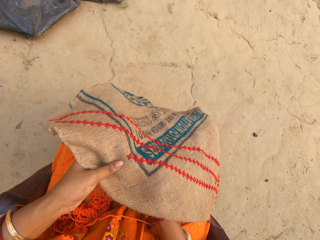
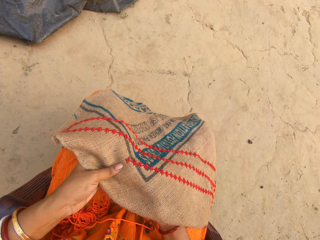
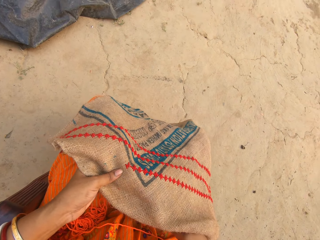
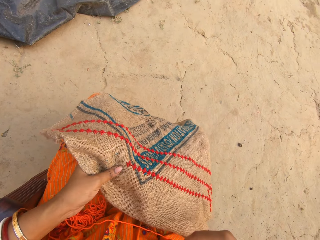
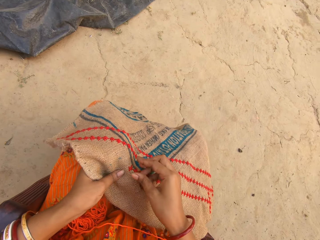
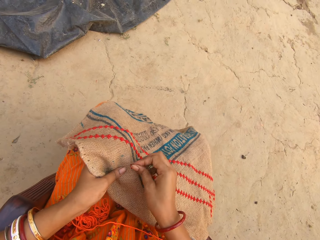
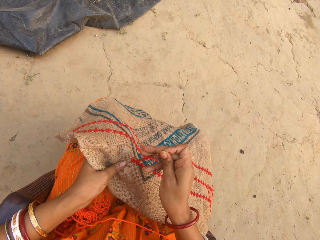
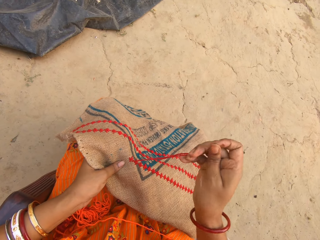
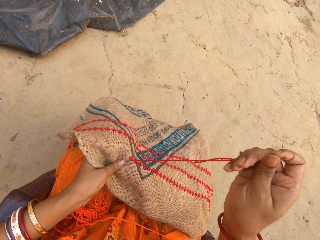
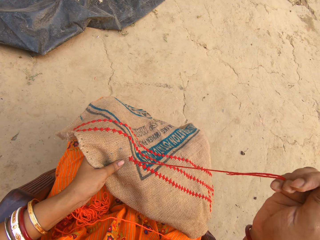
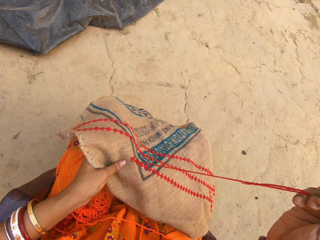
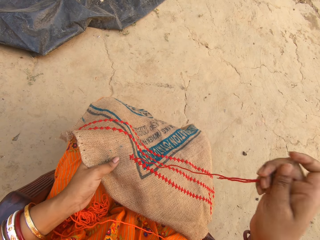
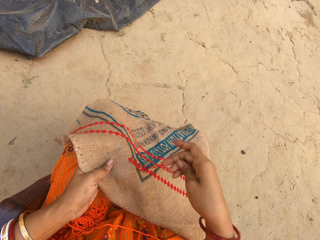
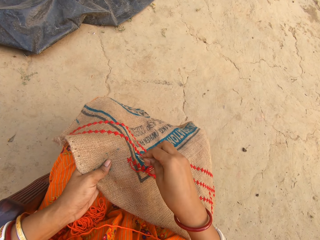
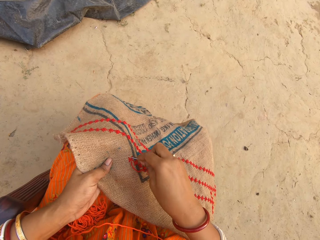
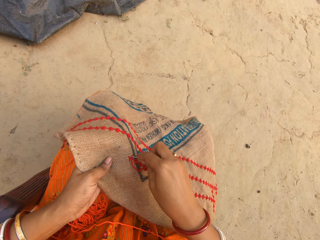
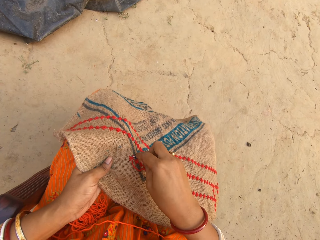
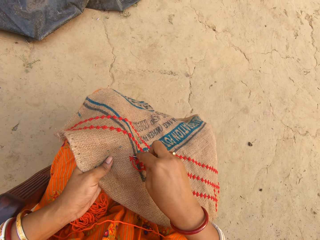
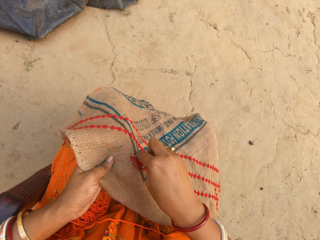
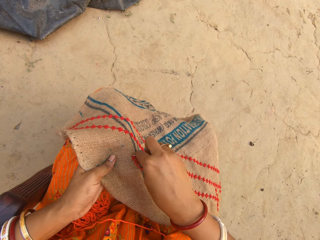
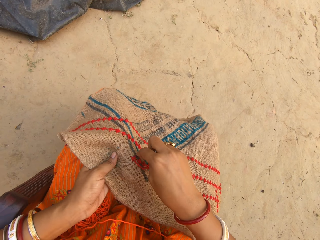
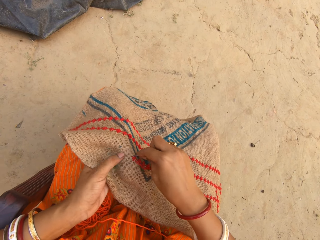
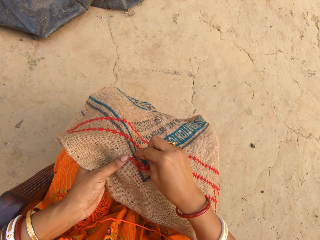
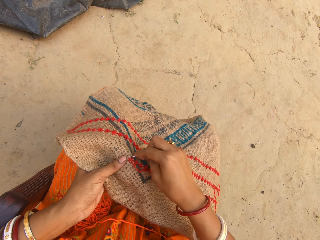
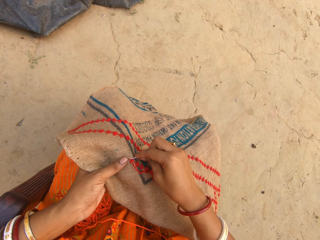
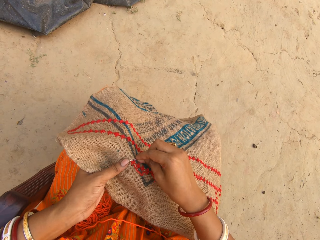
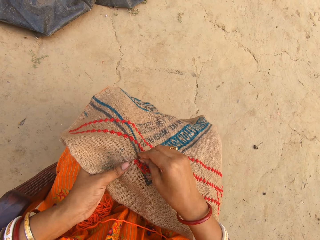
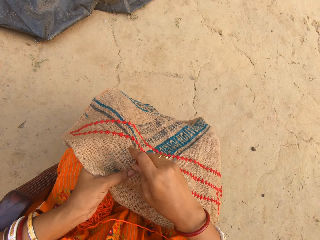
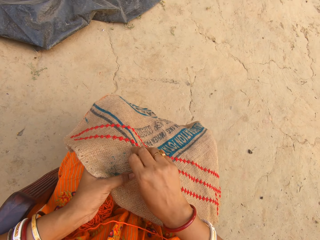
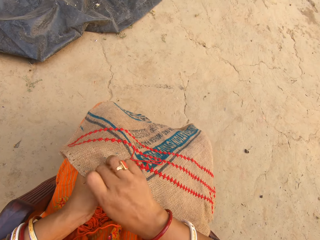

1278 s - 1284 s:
The camera wearer makes cross-stitches on the piece of cloth on her lap with the needle and the thread in her right hand.

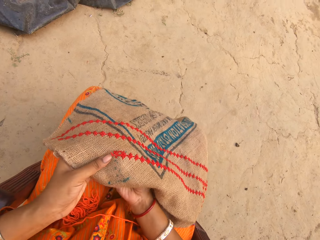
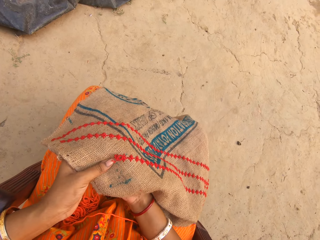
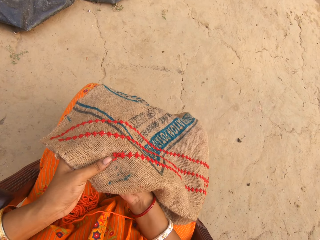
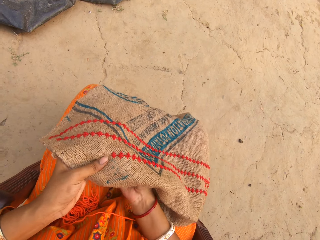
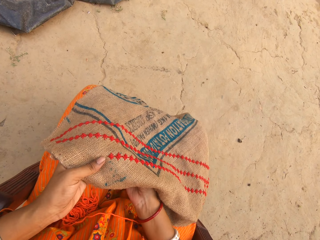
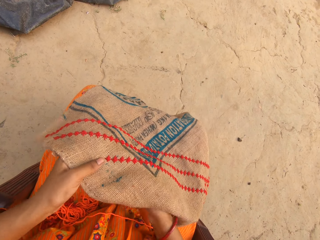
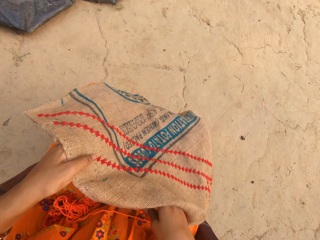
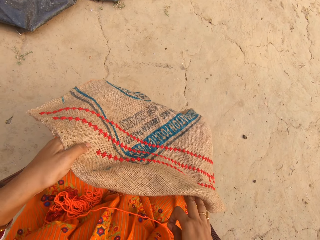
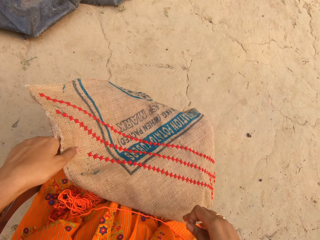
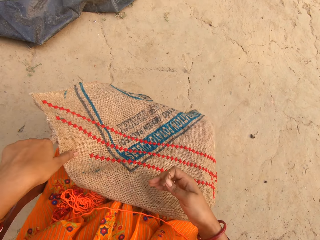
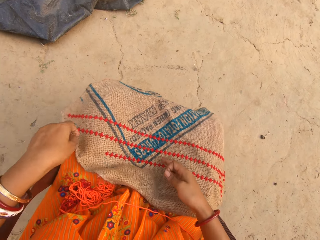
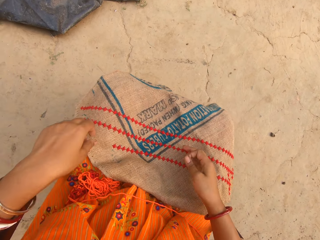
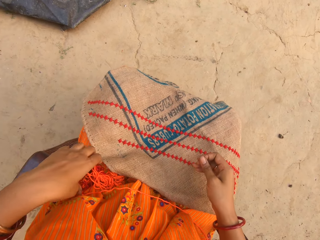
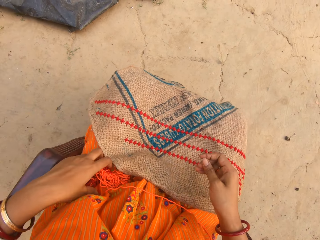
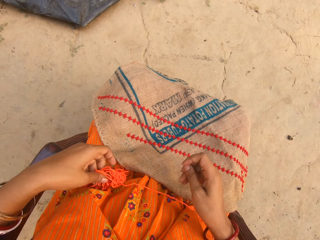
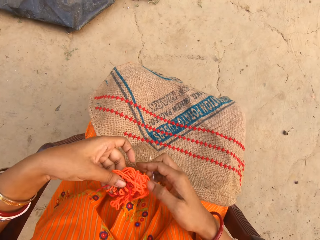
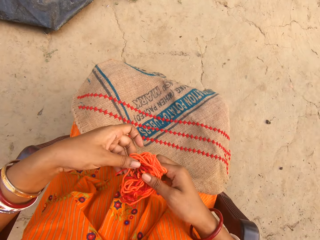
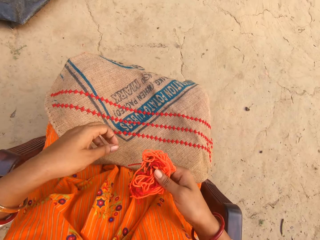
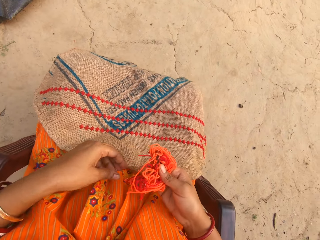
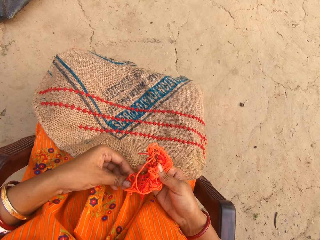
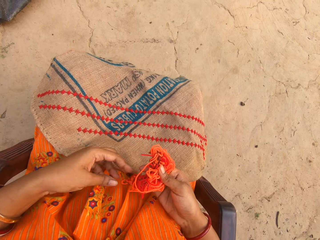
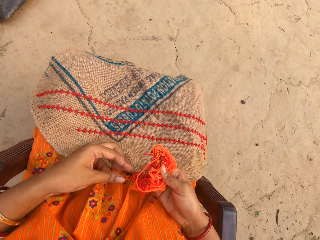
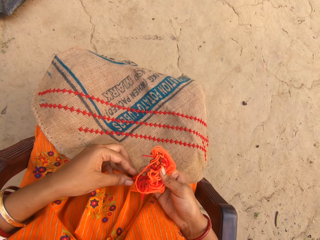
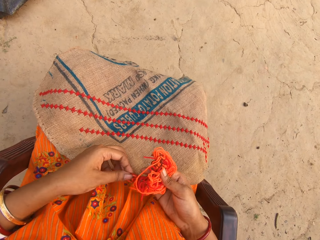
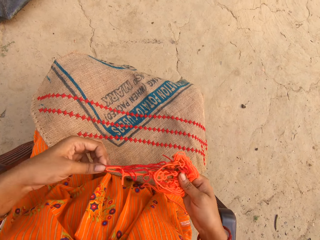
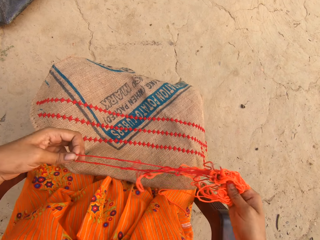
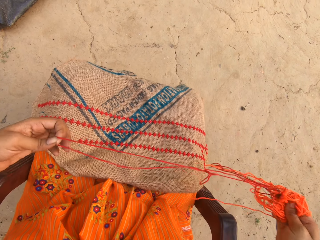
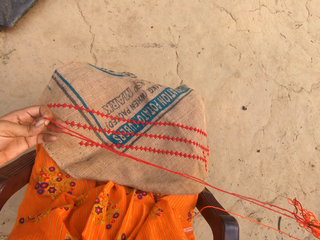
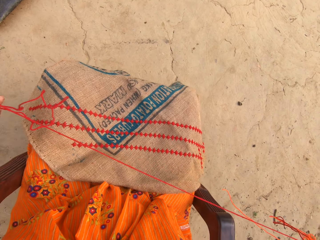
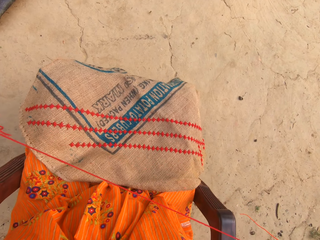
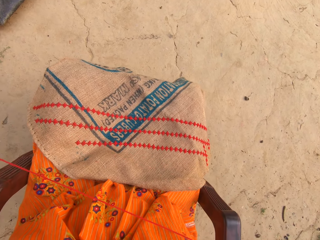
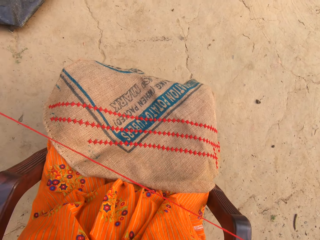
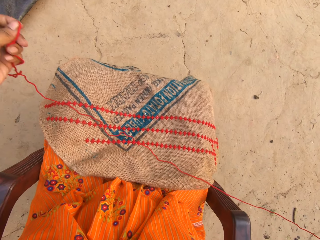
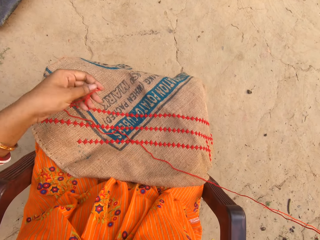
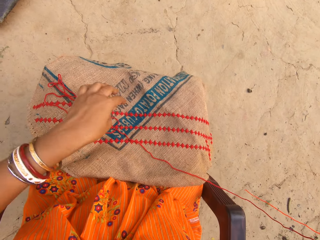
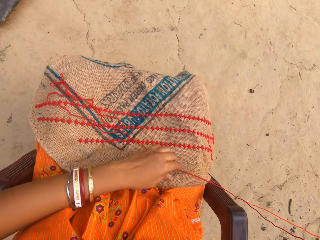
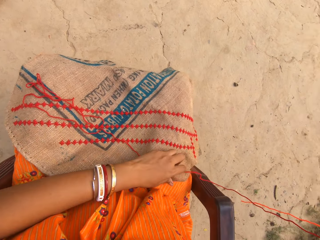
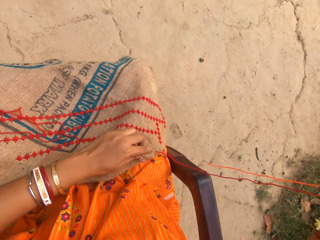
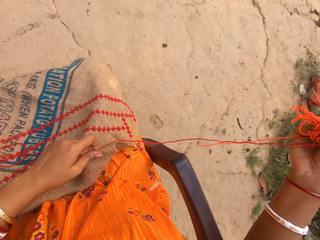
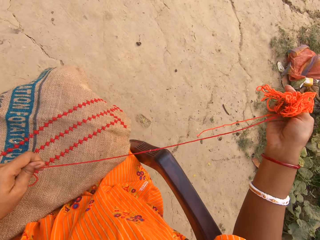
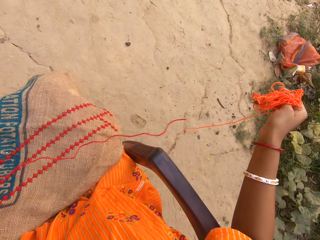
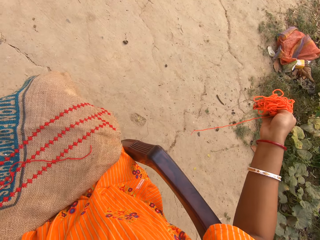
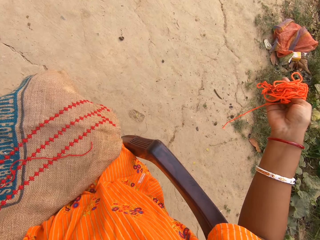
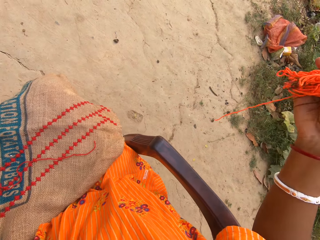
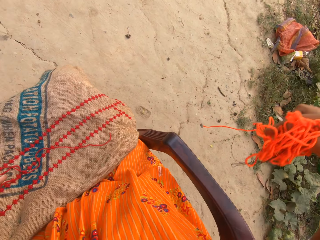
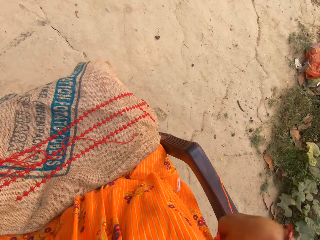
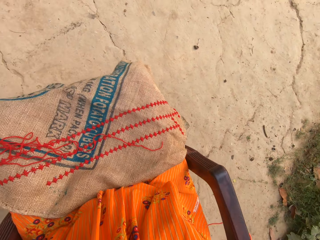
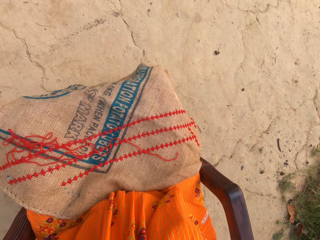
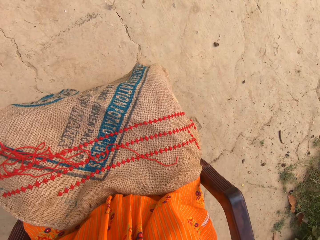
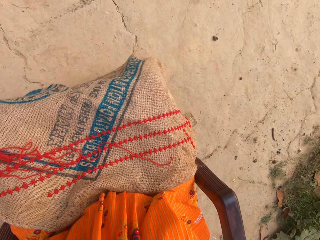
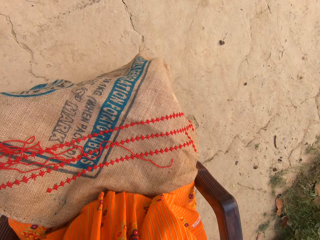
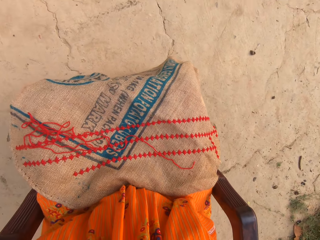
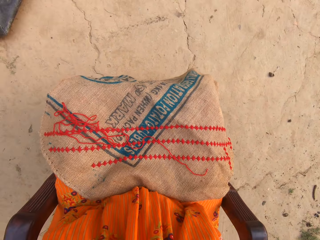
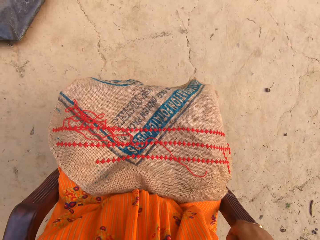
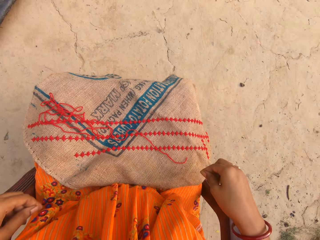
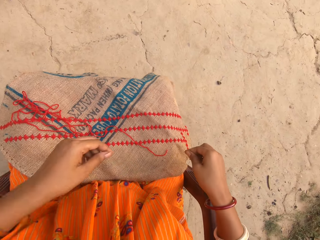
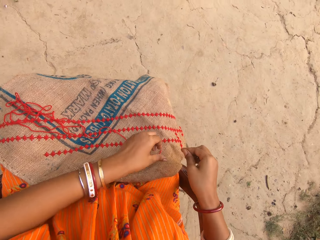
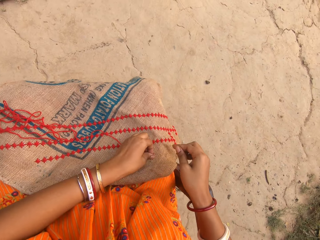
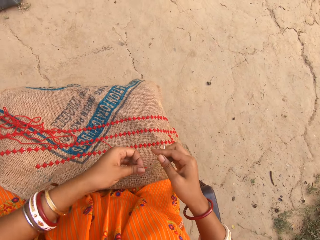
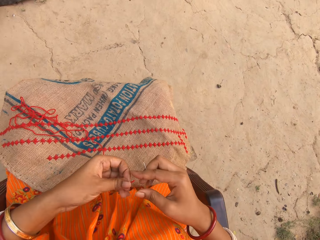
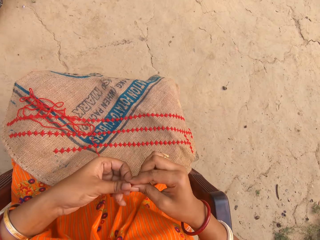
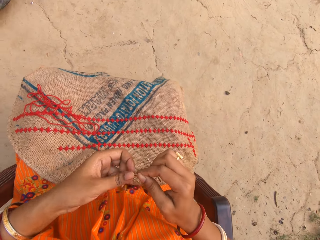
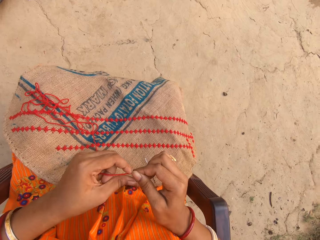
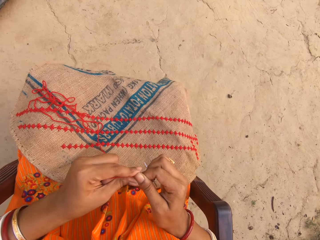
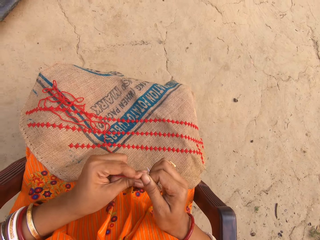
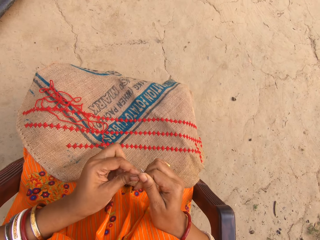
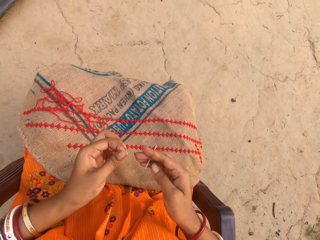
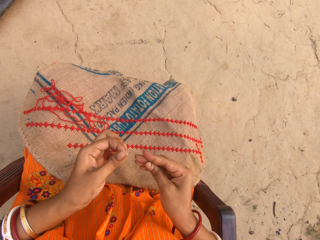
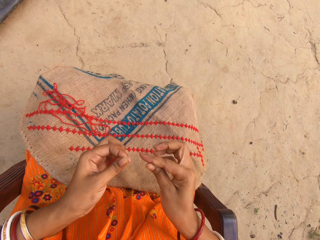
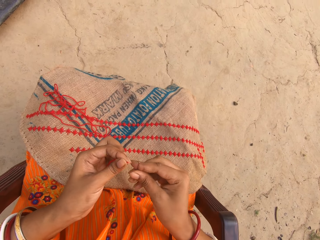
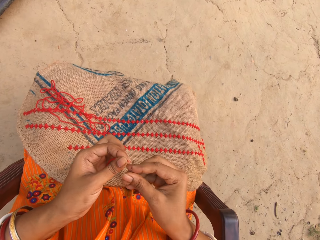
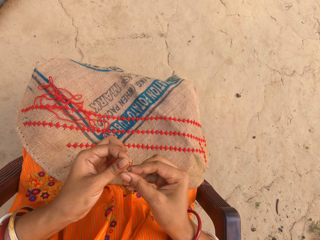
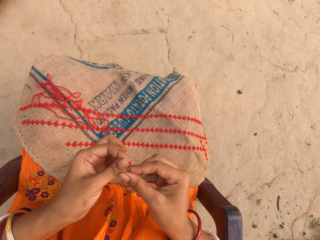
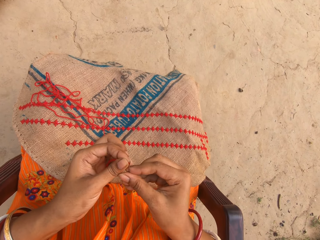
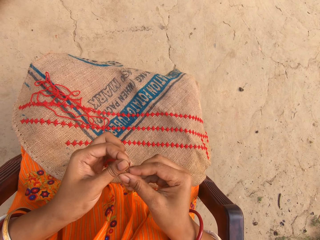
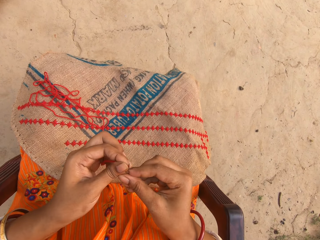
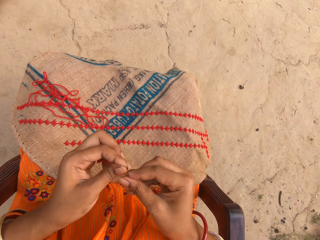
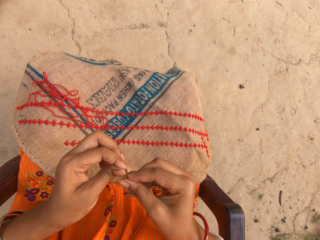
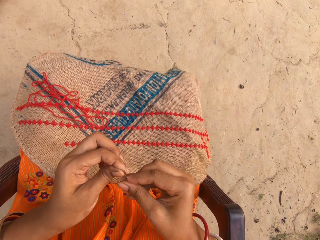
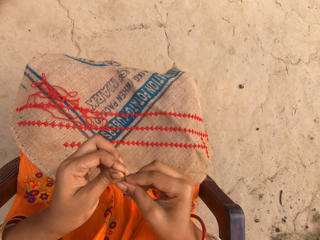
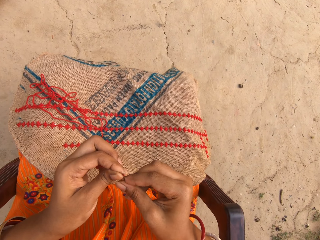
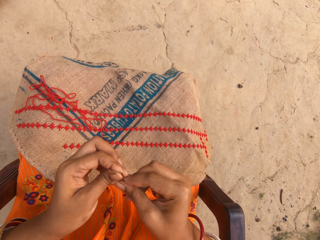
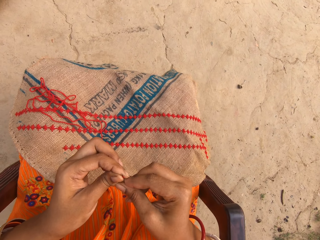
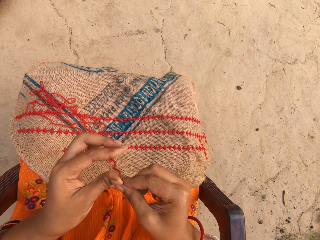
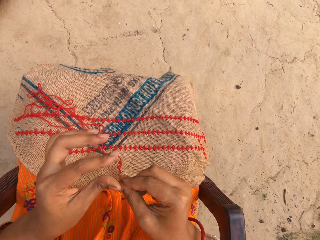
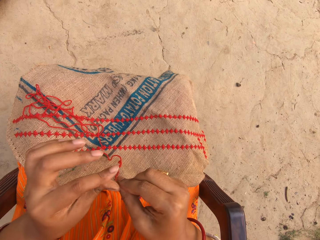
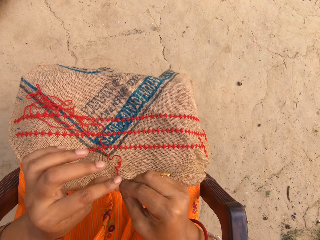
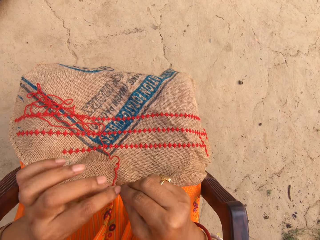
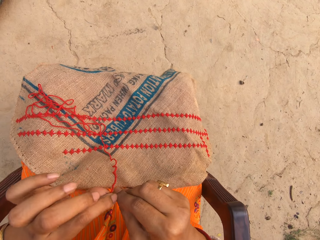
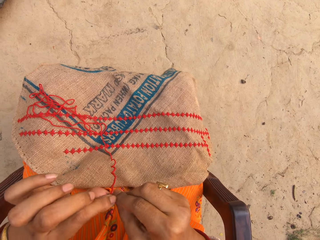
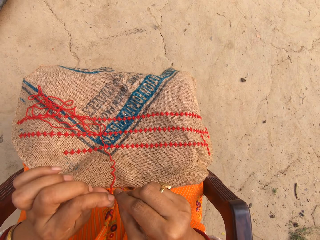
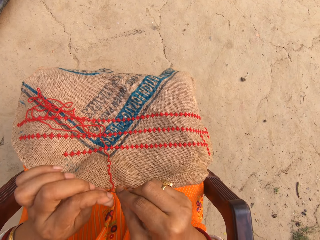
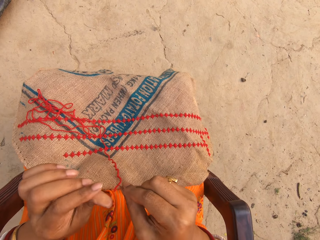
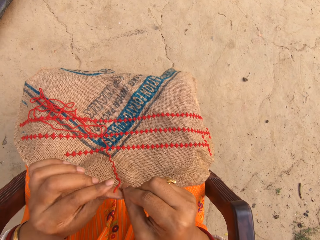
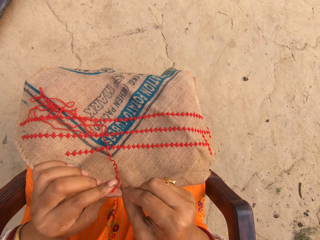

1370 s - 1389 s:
The camera wearer drops the cloth on her legs with her left hand. She picks a yarn from her legs with her left hand. She passes the yarn from her left hand to her right hand. She holds the thread. She pulls out some thread from the yarn in her right hand with her left hand. She adjusts the thread. She drops the thread on her legs with her left hand. She picks the thread from her lap with her left hand. She holds the thread with both hands. She threads the needle in her right hand with the thread in her left hand.
